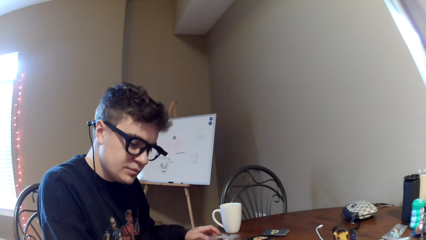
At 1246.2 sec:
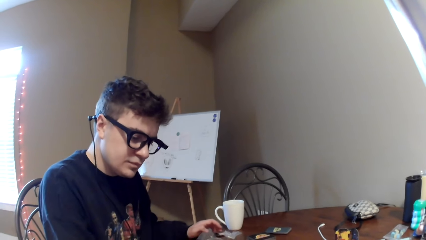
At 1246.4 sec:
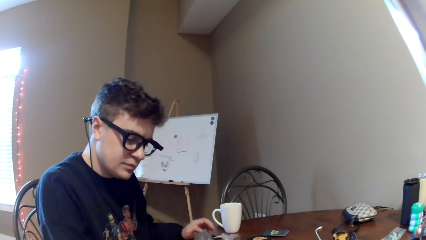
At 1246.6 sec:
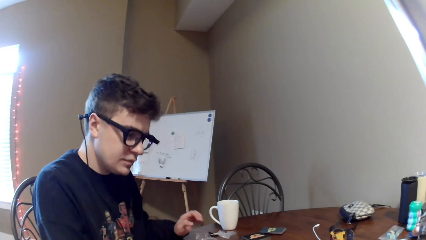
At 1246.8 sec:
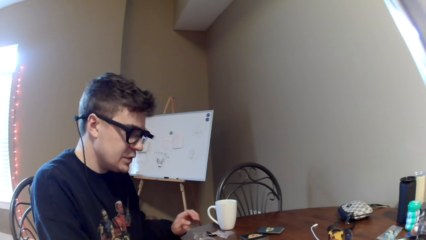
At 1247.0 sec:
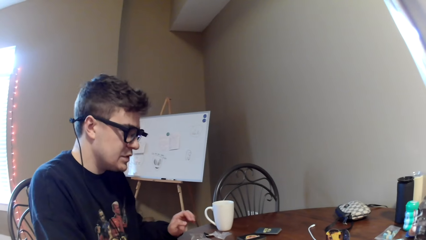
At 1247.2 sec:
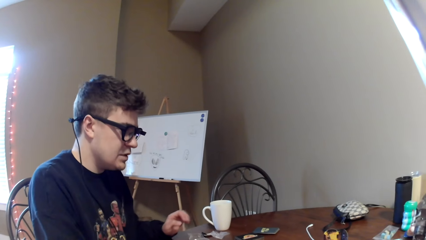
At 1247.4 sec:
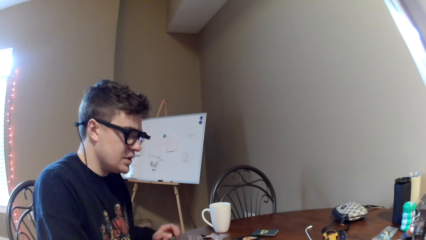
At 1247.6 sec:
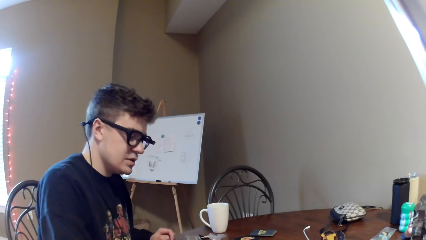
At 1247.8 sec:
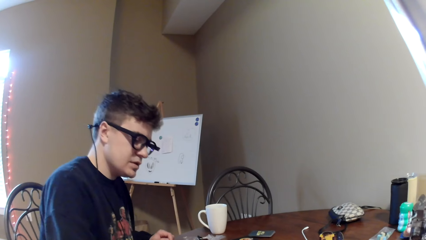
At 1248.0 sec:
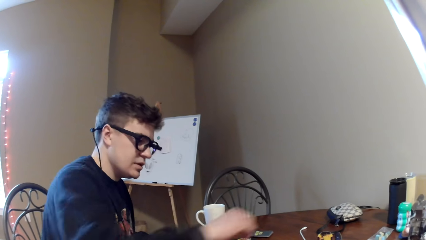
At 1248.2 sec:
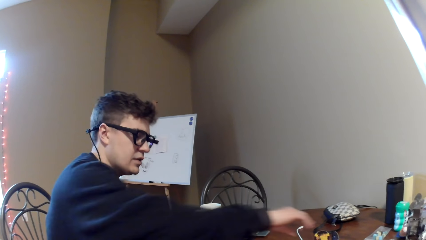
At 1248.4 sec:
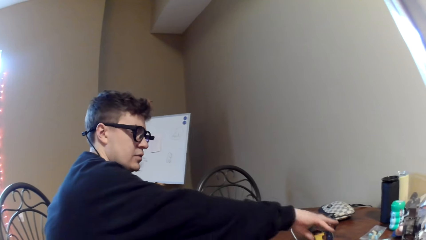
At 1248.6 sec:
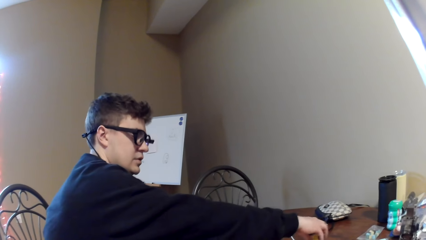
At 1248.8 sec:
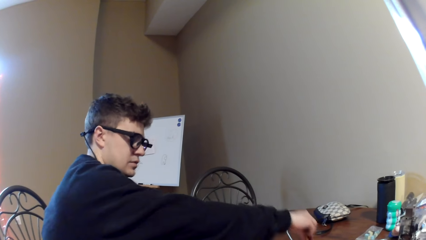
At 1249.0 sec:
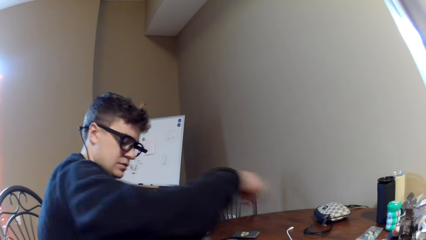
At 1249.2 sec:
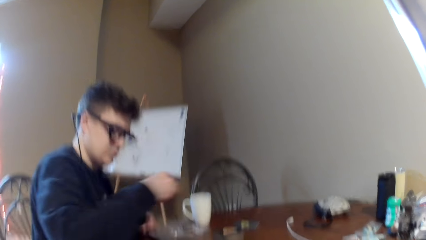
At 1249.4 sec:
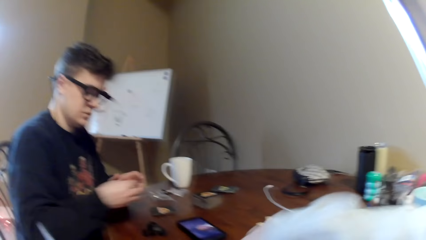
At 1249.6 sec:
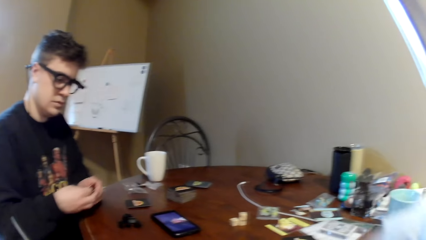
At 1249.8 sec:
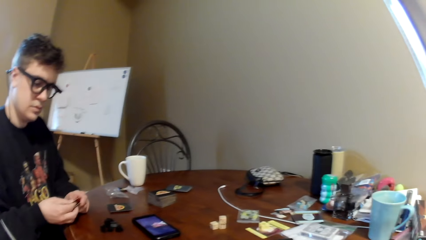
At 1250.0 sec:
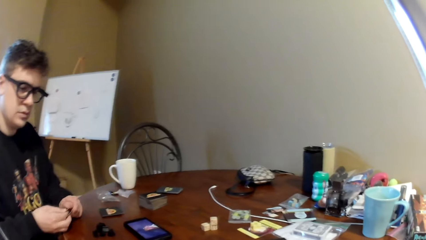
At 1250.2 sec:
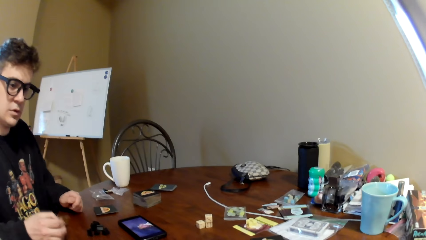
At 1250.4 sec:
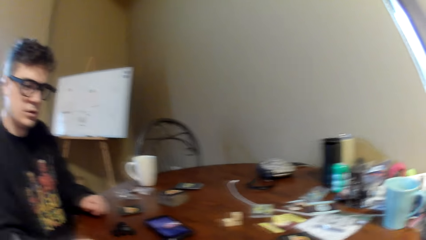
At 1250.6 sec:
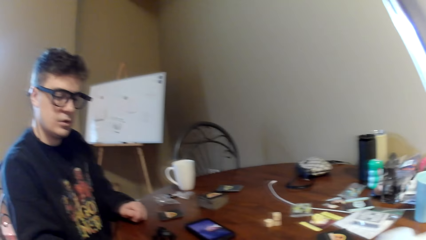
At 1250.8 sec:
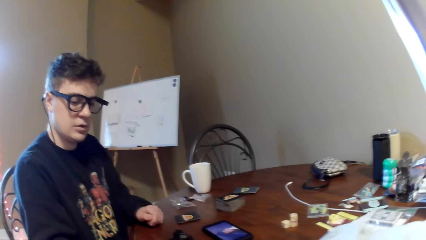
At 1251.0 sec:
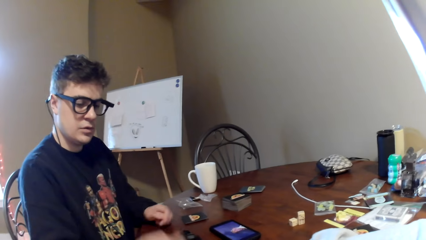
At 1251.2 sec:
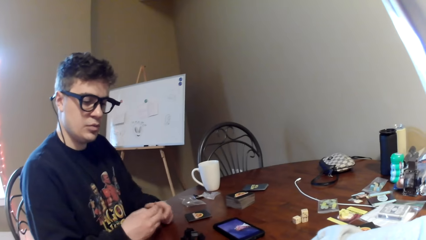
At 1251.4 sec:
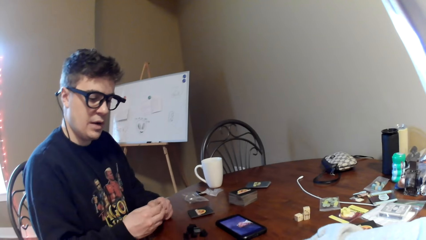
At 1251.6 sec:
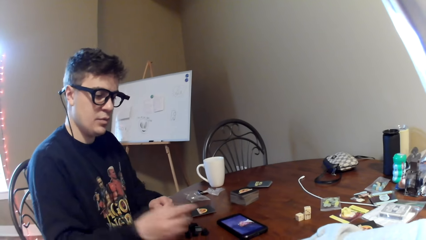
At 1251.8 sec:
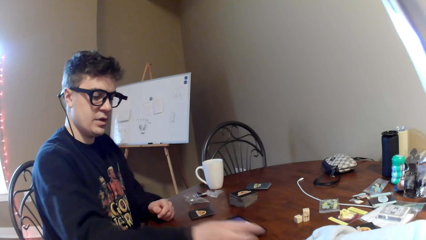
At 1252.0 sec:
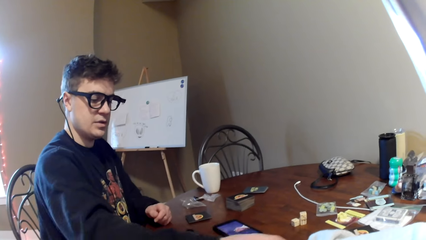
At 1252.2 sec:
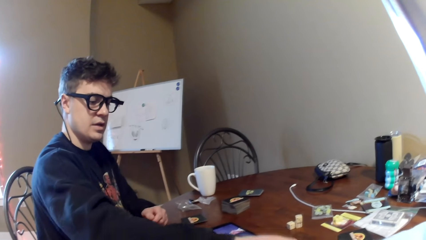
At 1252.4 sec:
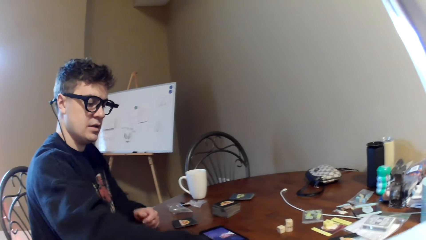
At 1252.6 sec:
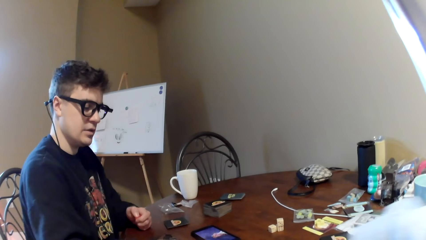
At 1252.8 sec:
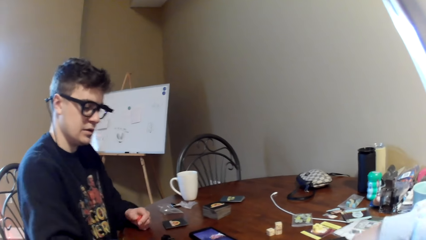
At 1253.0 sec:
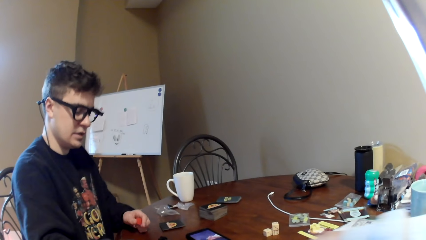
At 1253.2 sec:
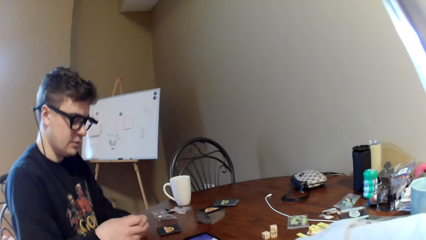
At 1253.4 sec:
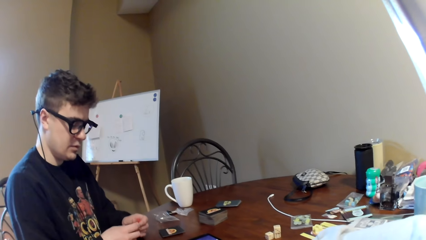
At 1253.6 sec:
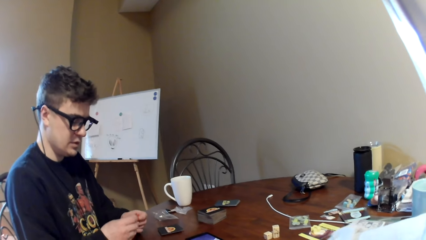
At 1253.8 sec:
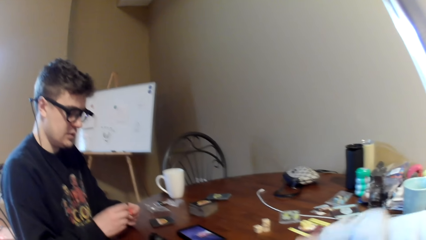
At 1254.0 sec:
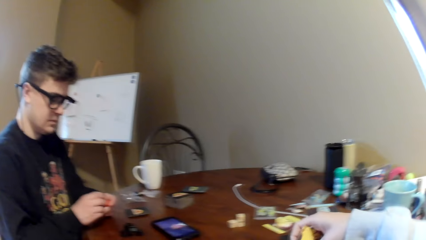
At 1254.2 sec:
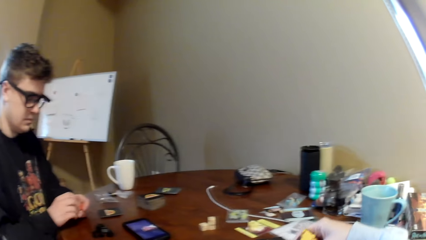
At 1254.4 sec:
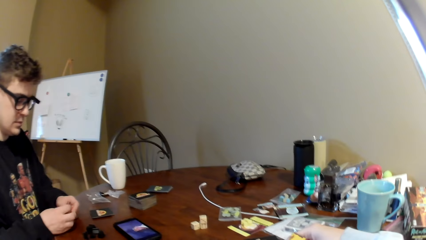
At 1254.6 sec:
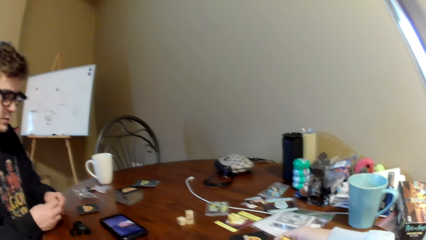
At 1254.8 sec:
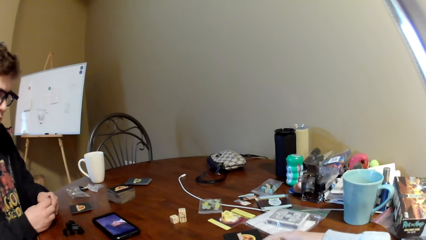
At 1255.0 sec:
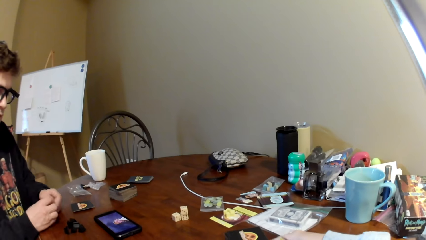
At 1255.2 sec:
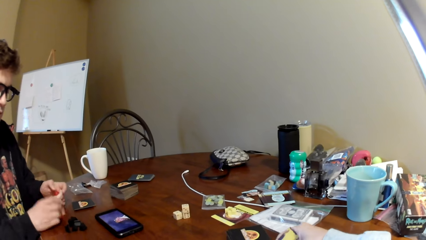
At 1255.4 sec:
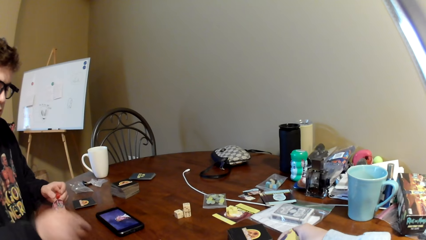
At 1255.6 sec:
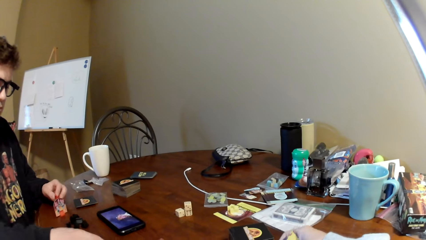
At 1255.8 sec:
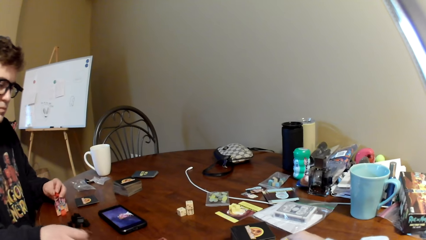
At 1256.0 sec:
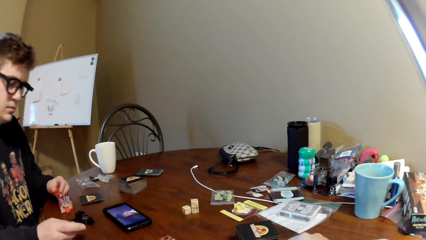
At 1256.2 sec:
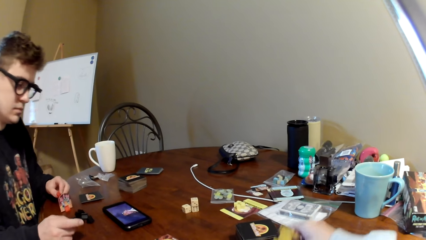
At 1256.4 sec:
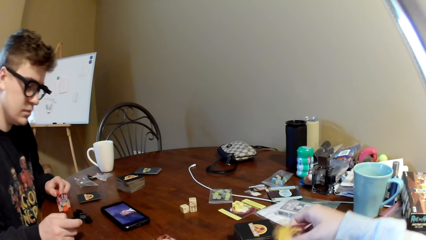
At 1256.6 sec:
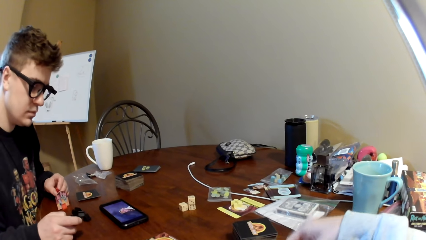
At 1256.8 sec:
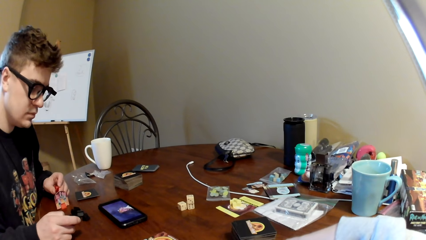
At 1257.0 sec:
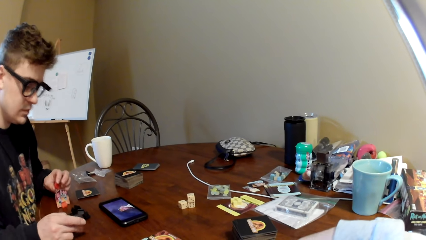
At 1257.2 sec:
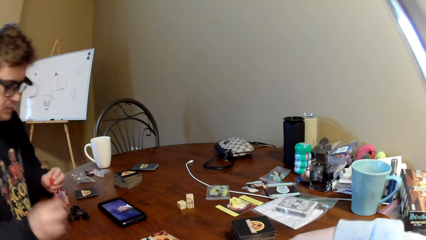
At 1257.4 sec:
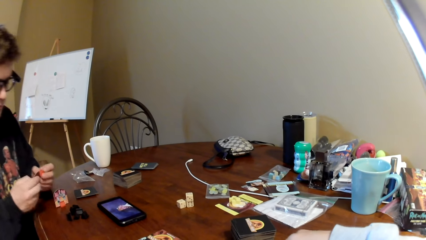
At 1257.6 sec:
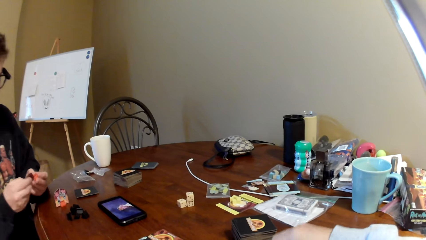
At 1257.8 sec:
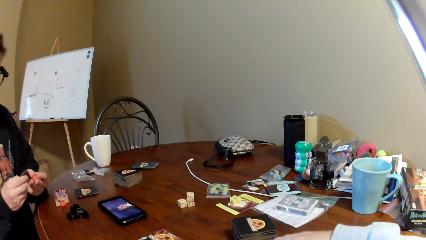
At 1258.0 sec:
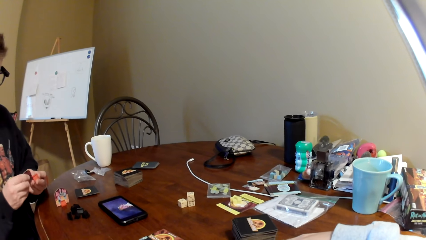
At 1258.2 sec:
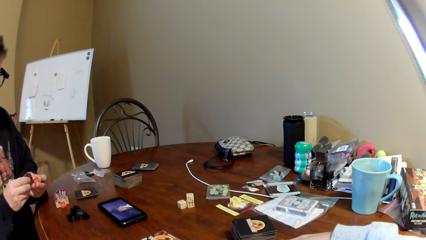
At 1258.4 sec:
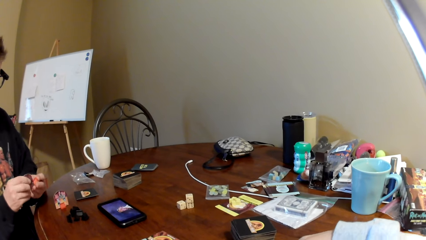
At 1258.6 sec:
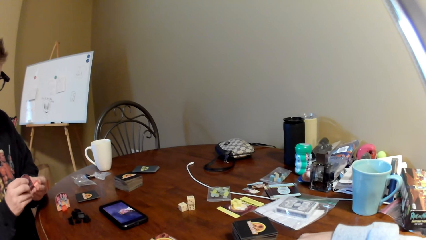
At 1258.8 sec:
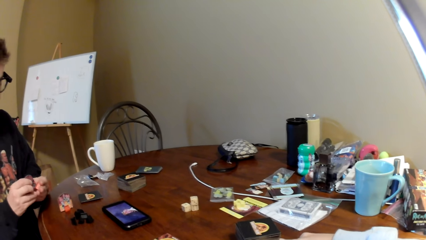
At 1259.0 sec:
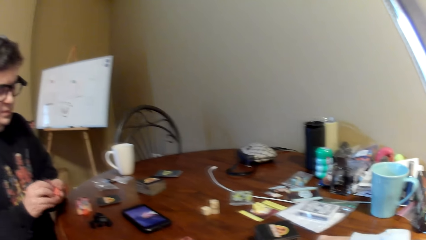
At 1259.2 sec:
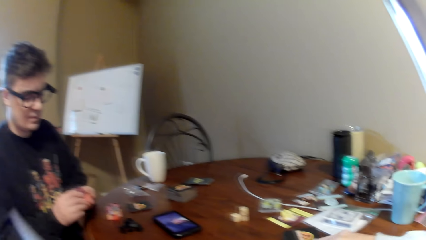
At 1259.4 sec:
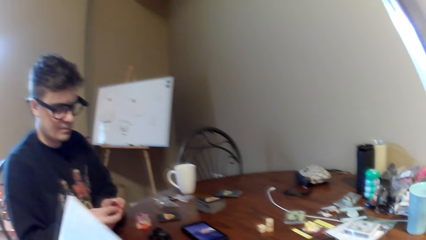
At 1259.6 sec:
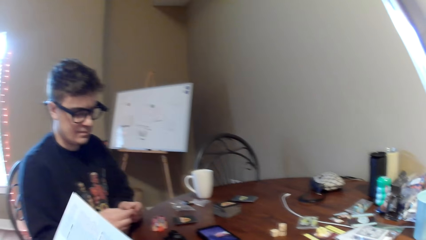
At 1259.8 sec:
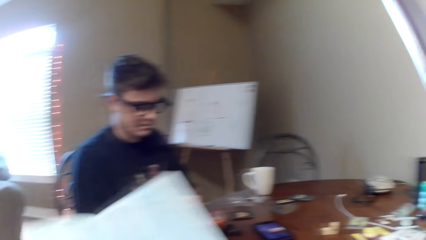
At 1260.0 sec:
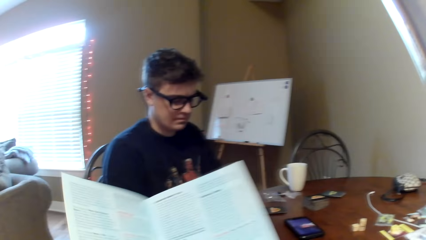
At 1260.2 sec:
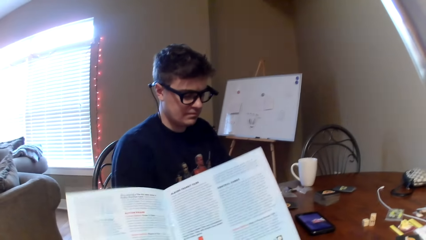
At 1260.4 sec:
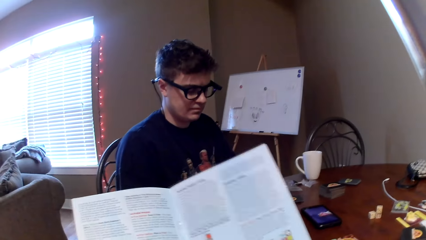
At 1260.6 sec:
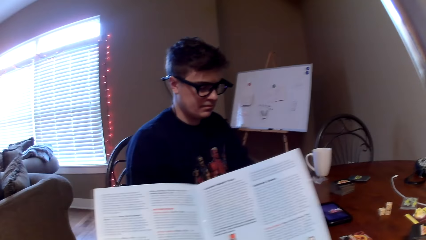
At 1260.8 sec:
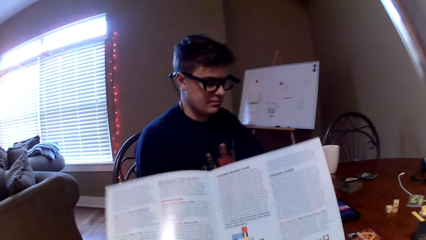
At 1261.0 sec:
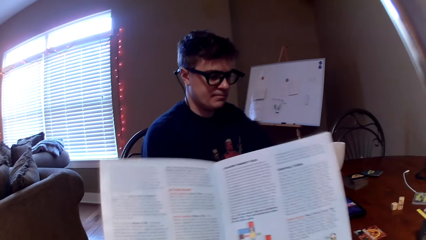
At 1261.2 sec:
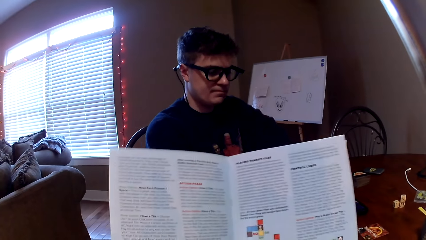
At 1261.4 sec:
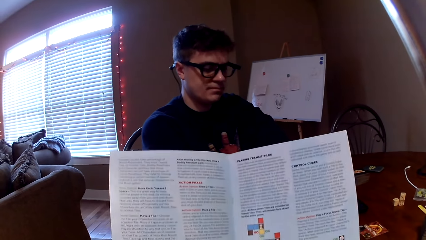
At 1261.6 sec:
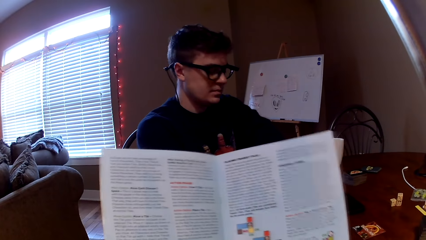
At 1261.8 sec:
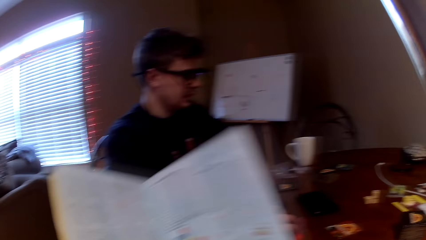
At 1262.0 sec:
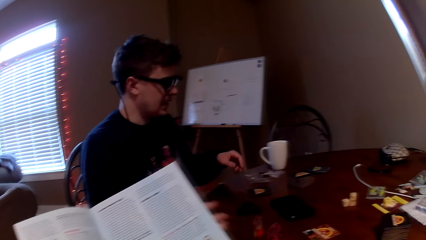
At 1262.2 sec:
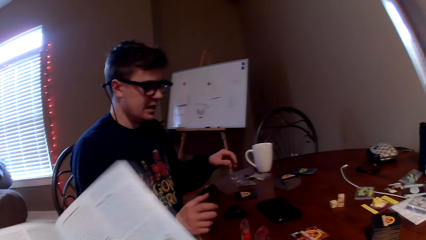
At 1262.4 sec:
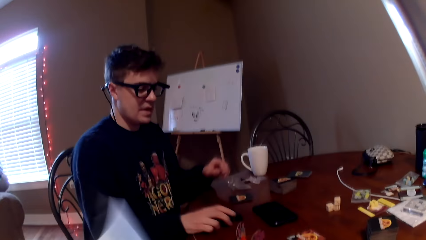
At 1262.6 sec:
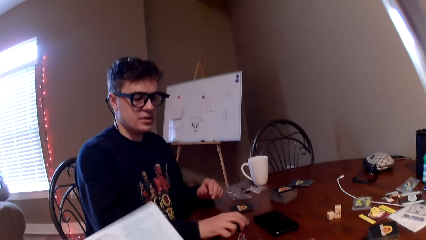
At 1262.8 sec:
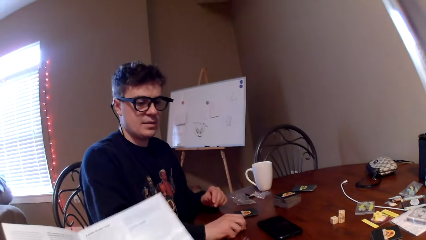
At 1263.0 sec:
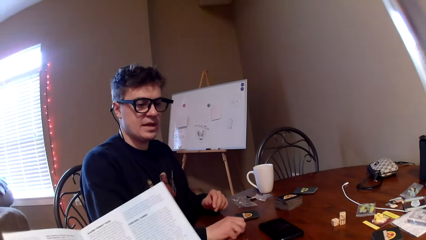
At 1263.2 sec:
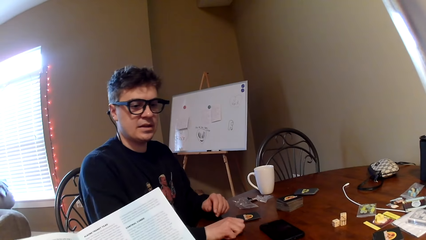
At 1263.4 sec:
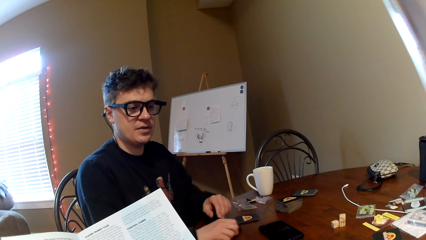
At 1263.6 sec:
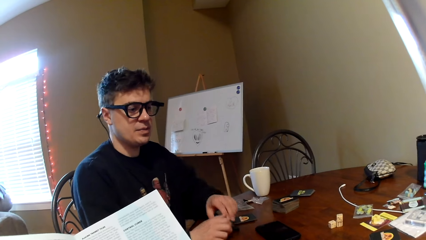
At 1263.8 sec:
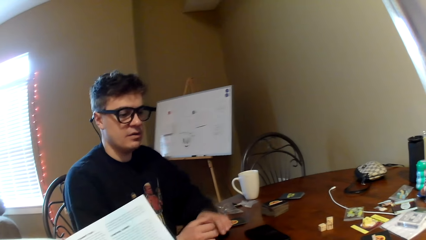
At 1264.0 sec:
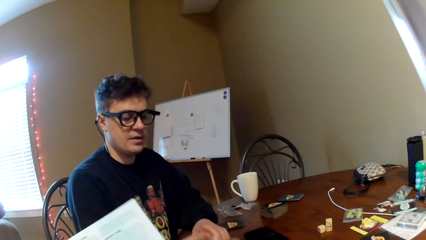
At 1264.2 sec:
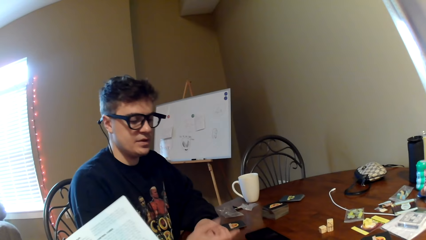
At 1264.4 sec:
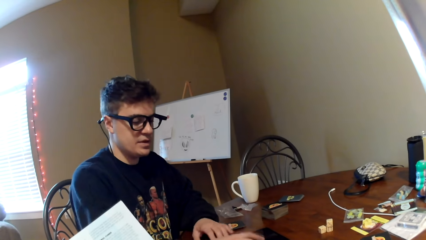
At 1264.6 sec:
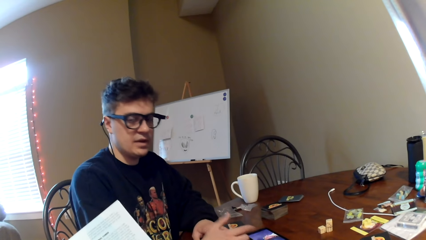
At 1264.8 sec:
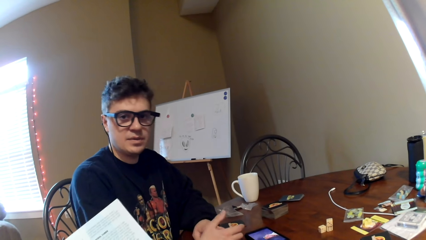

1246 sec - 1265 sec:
A man converses with the camera wearer. The man stretches his hand on the table, picks up the playing cards, picks up a game piece and moves the right hand. The camera wearer moves his hand on the table. The man converses with the camera wearer. The man stretches his hand on the table, moves his hand on the table, holds the game piece and places the poker chips on the table. The camera wearer moves his hand on the table. He lifts the right hand. The man looks at his phone, moves both hands and fixes the poker chips. The camera wearer lifts a magazine. He reads the magazine. The man converses with the camera wearer.
